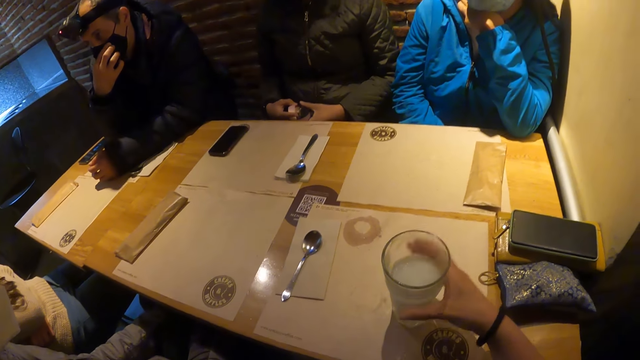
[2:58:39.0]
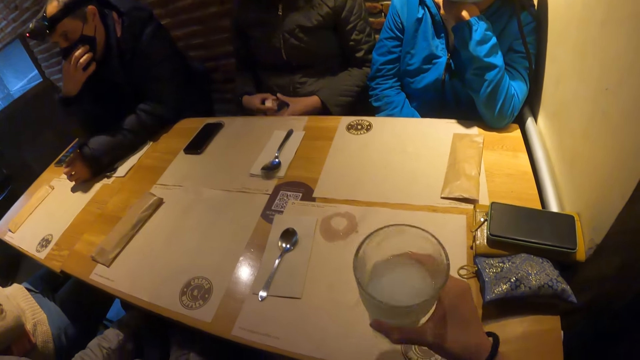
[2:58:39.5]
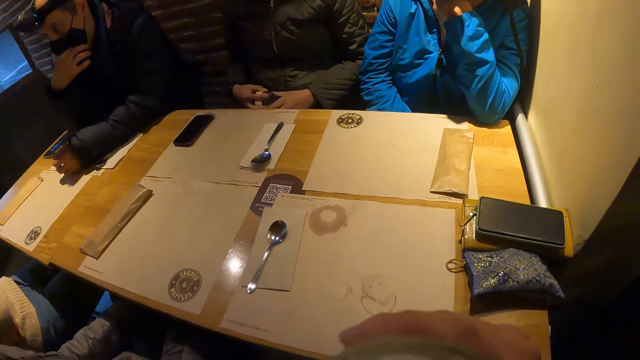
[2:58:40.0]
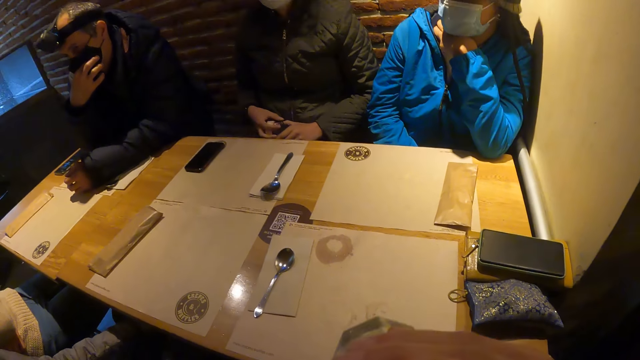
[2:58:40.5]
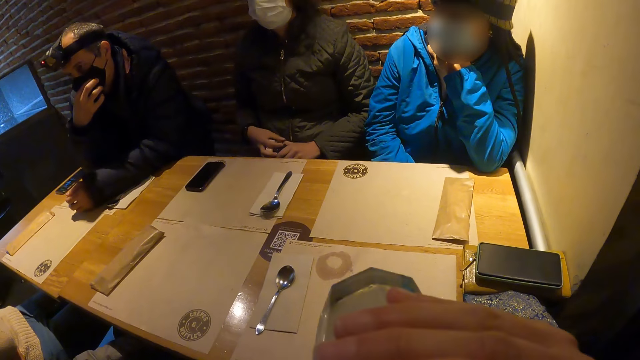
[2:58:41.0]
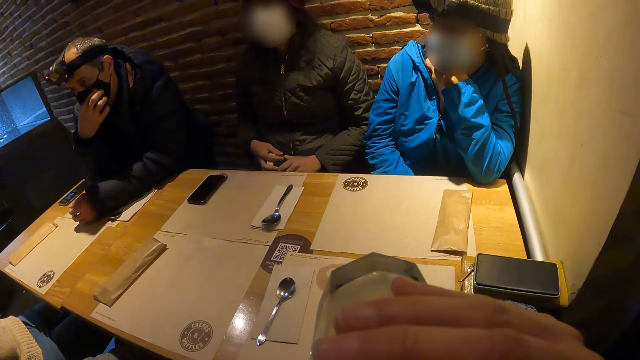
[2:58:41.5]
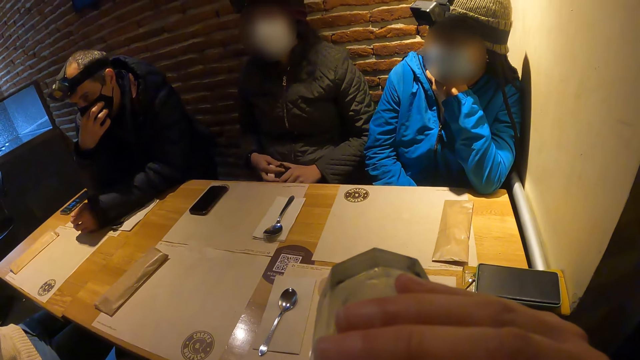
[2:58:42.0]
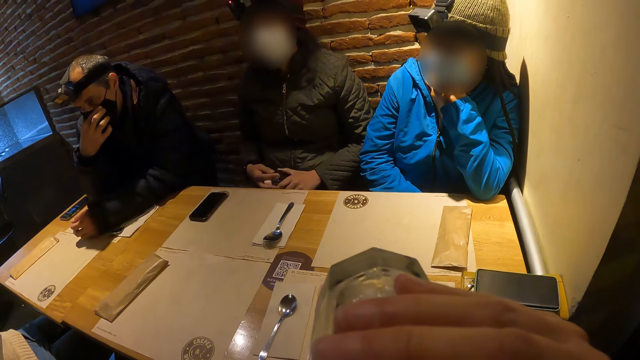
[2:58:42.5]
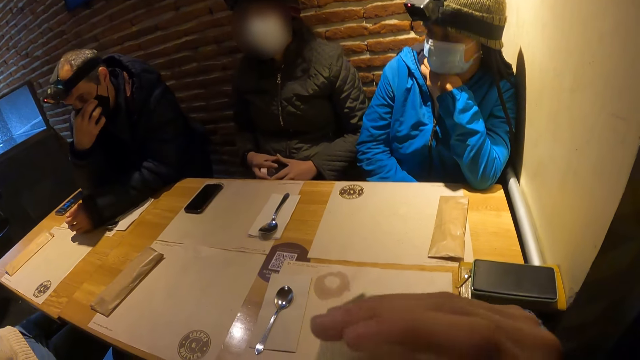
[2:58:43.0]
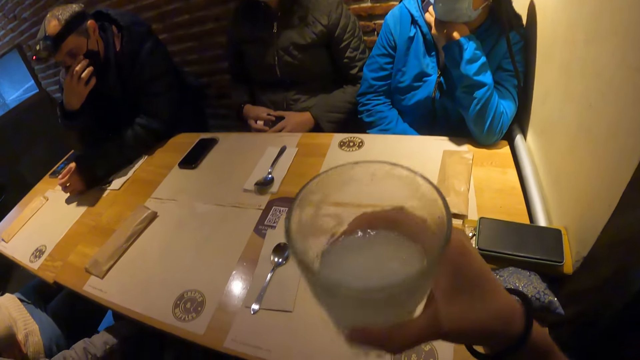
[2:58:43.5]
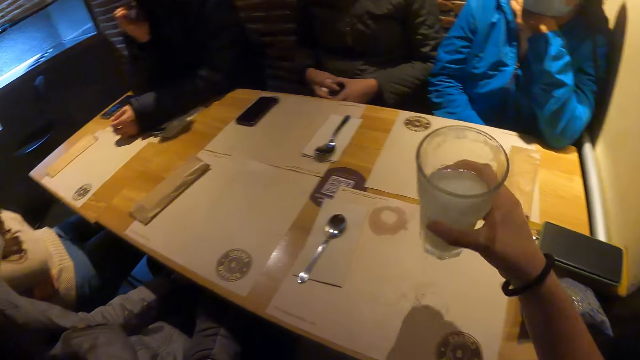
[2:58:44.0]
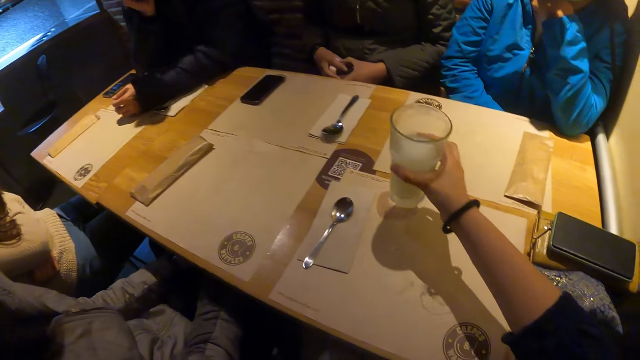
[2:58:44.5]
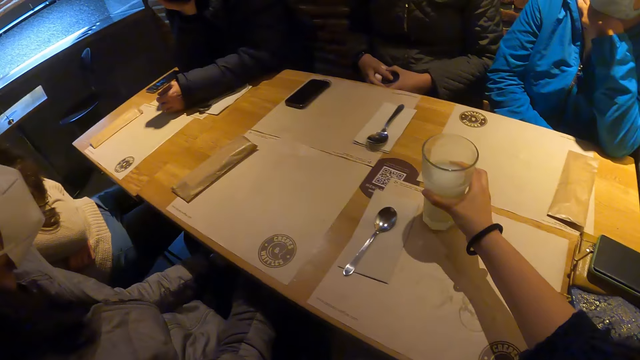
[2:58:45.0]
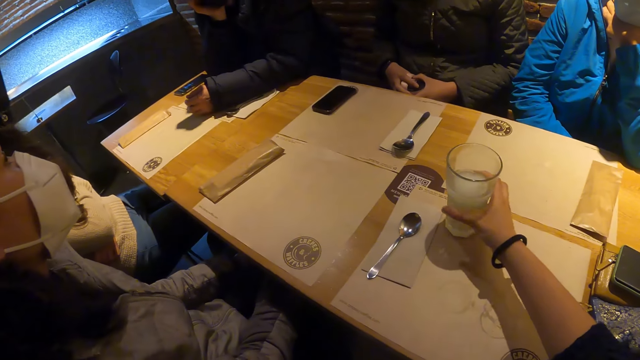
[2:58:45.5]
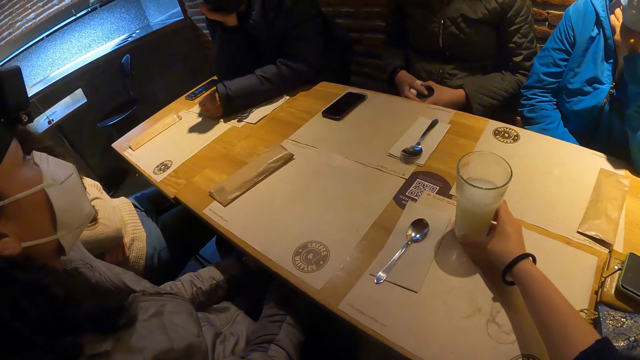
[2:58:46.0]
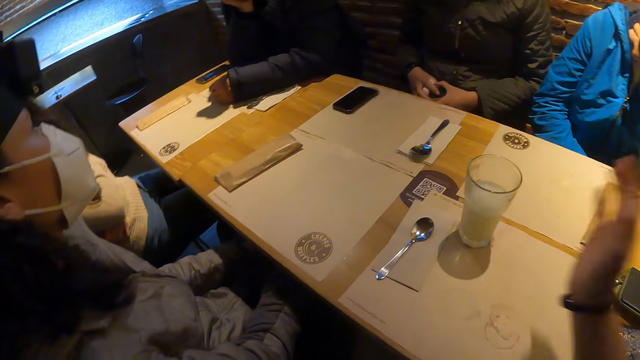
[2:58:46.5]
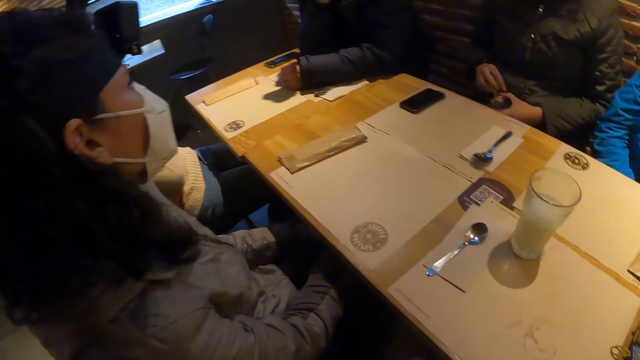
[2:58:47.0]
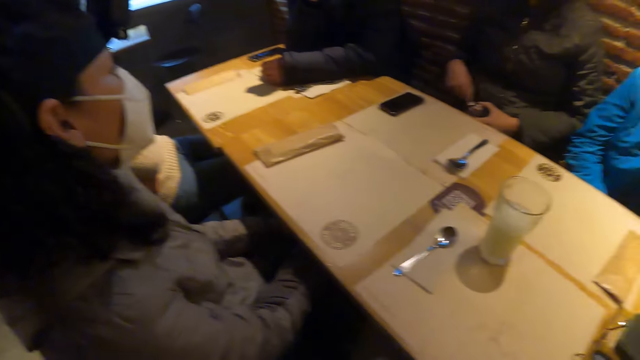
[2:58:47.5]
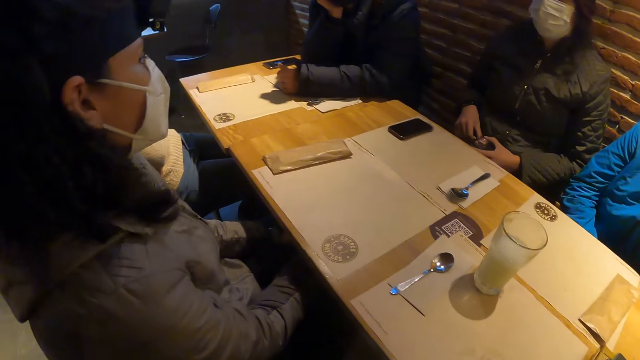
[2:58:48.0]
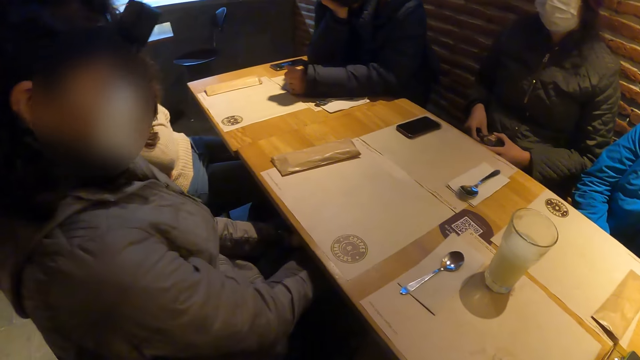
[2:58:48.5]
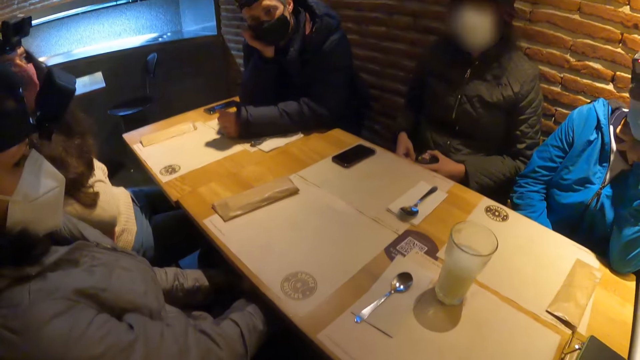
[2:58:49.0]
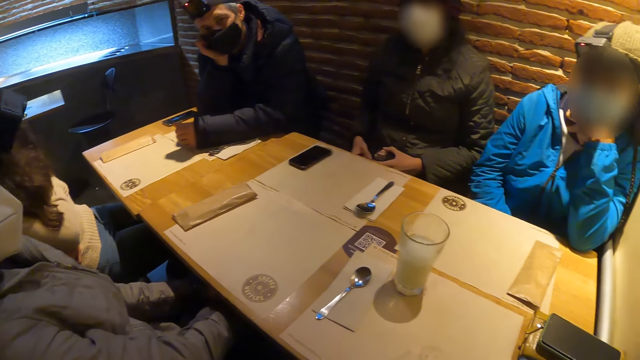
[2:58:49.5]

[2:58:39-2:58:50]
A man grabs the face mask with the right hand. The camera wearer drinks lemonade or porridge from the glass cup in her right hand. She shakes the lemonade in the glass cup with her right hand. She drops the glass cup on the table with her right hand. The man interacts with the camera wearer.

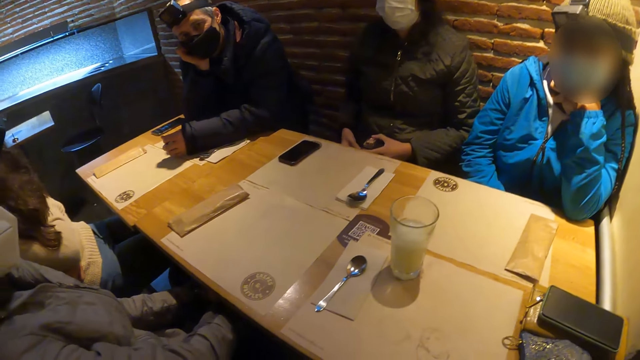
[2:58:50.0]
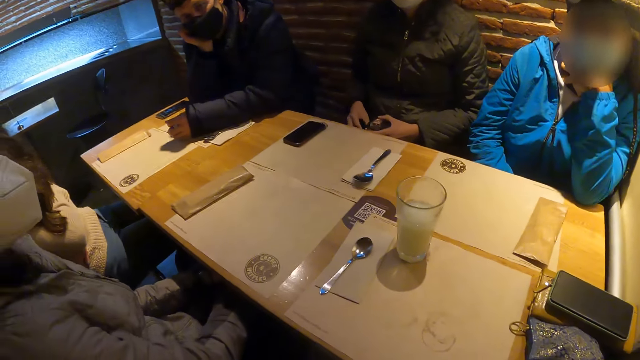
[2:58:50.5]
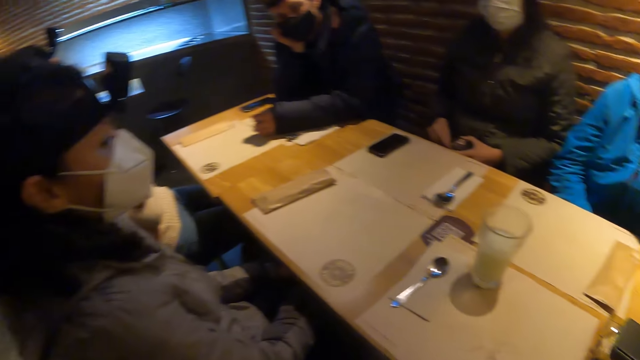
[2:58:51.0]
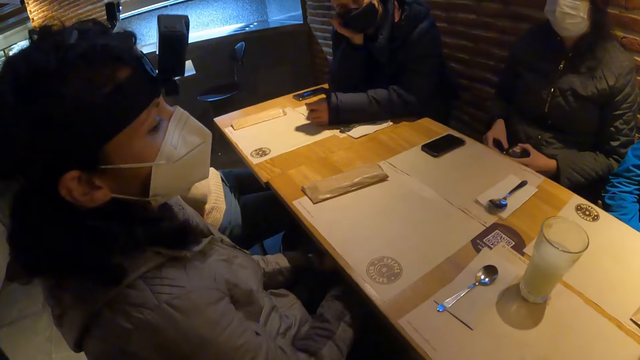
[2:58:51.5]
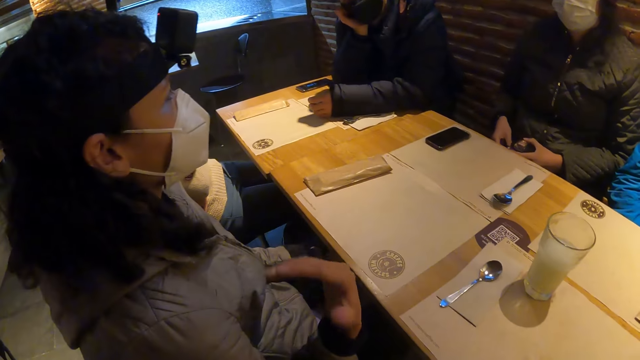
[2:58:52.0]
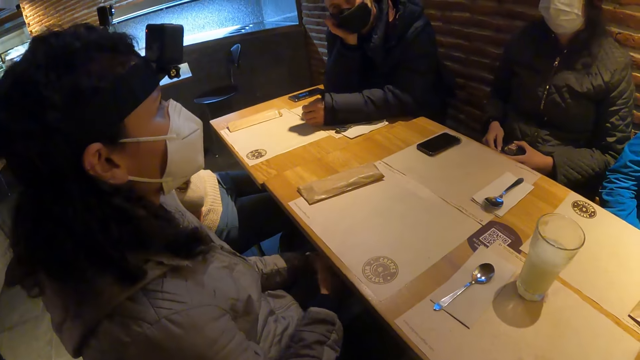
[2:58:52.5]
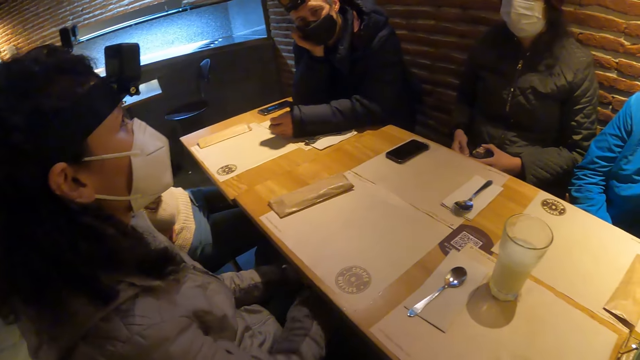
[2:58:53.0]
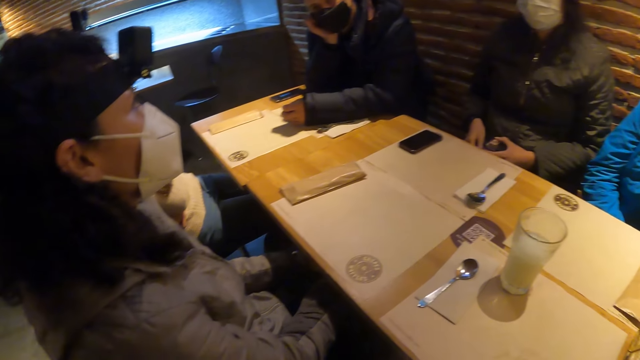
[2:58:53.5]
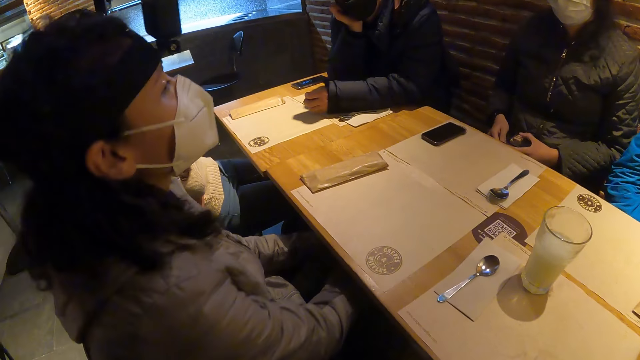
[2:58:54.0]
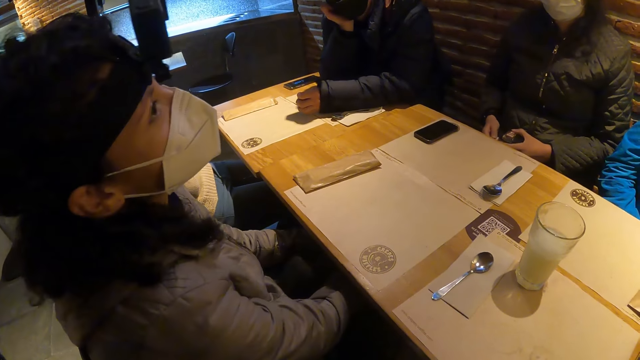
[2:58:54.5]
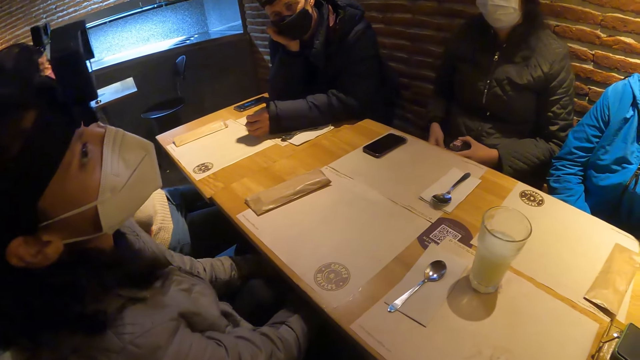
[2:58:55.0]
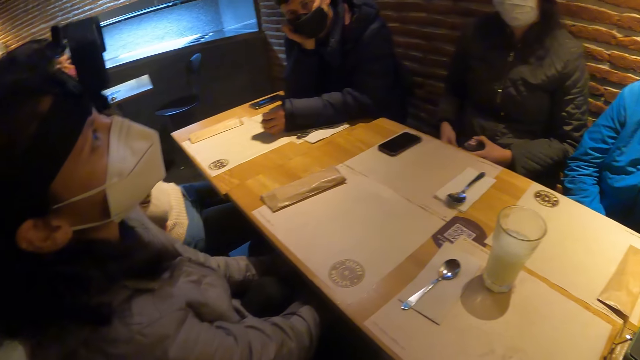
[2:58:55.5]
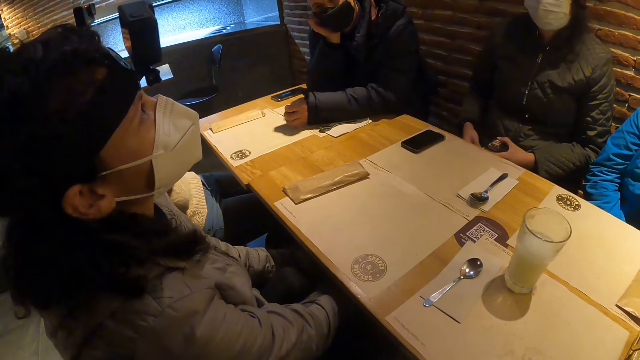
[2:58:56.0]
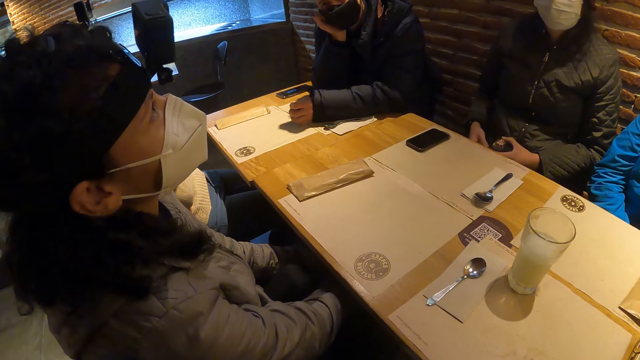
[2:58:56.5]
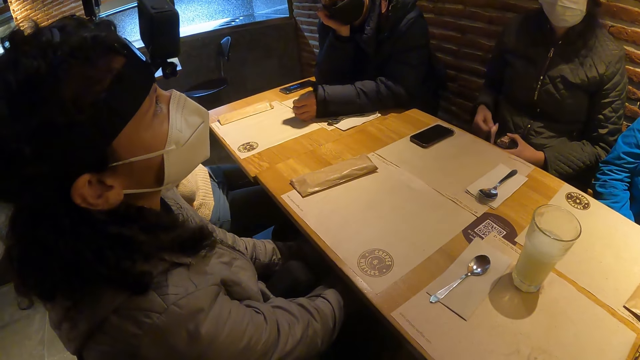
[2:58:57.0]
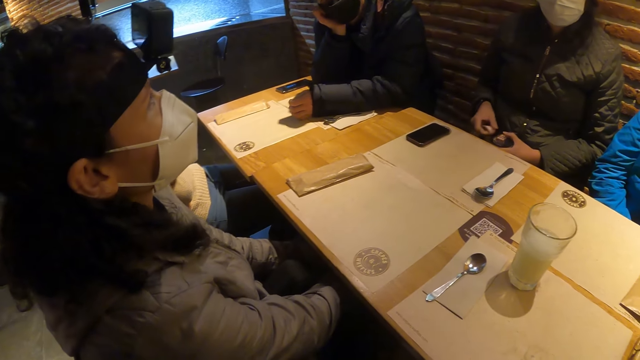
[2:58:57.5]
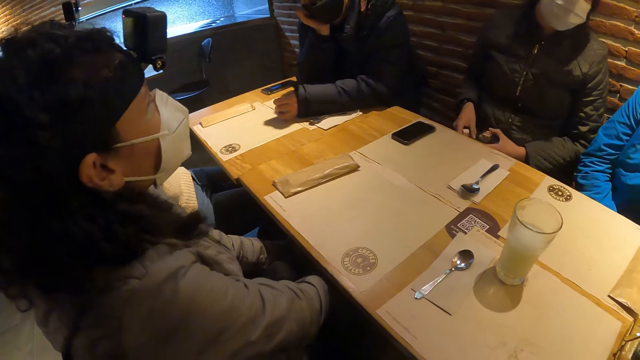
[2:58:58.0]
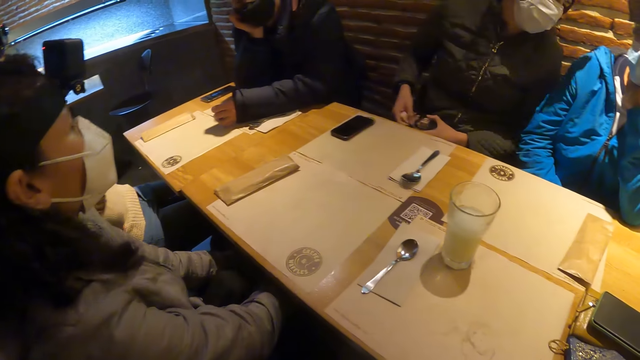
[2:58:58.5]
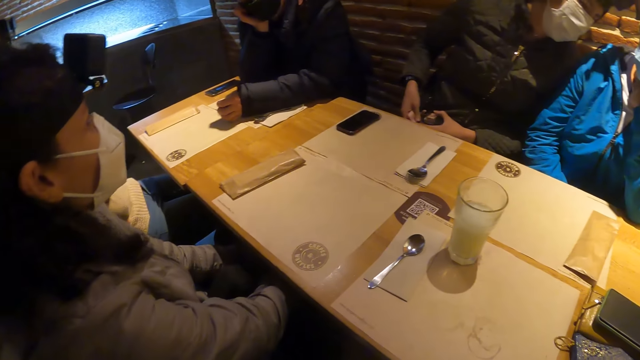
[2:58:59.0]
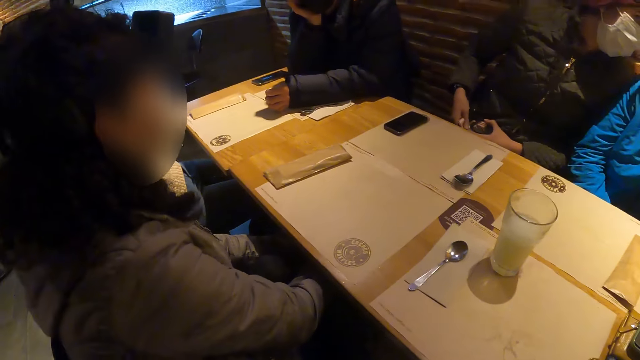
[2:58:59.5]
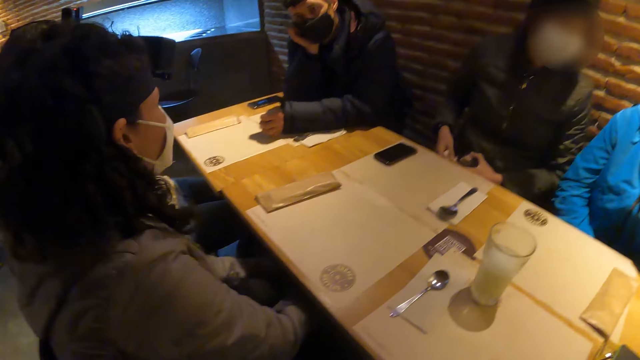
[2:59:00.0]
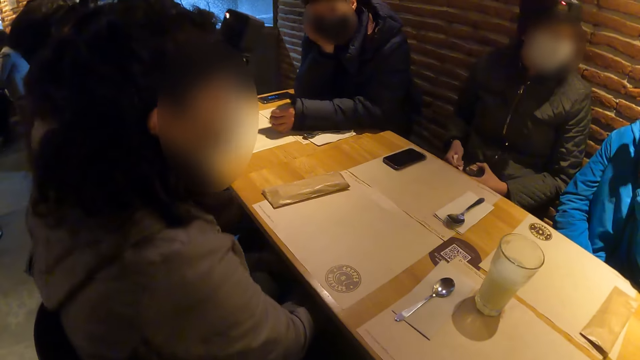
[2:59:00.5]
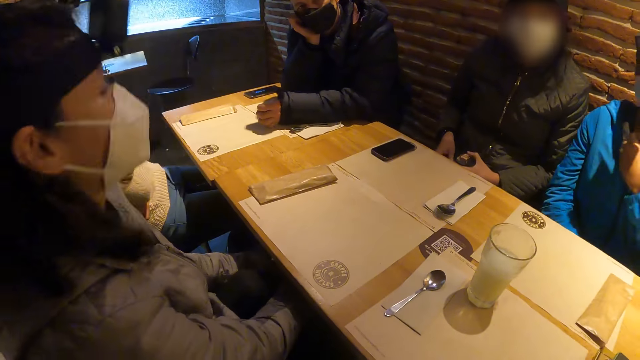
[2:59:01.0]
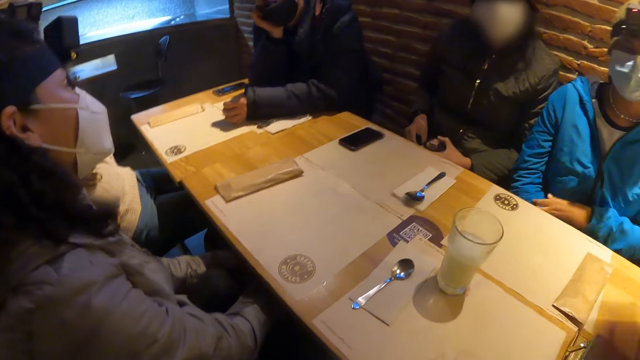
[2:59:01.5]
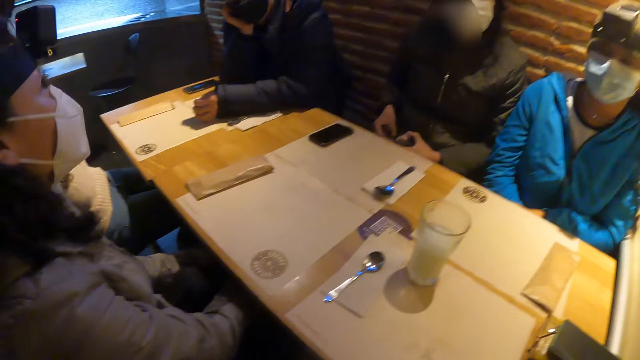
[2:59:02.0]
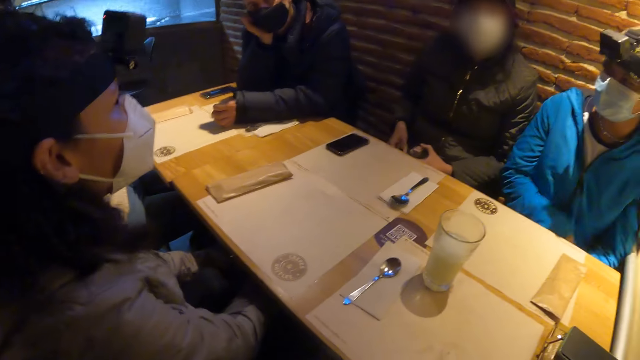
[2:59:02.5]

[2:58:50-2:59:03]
A woman interacts with the camera wearer. A person looks up. Another woman interacts with a third woman. A lady talks to another lady. The camera wearer interacts with a man. They wave a hand up.
